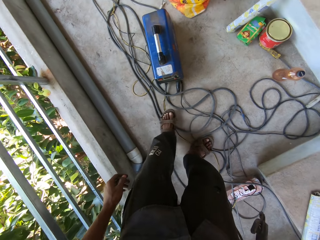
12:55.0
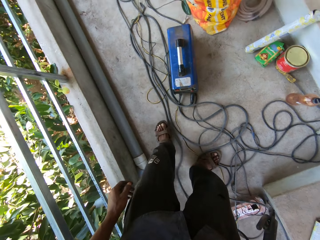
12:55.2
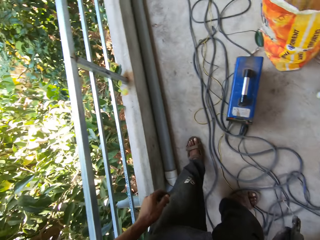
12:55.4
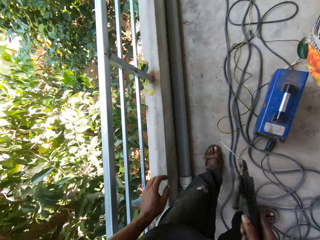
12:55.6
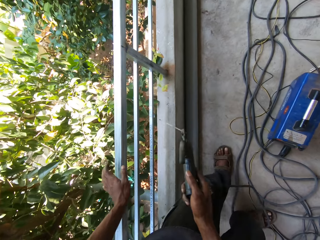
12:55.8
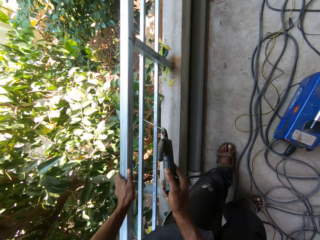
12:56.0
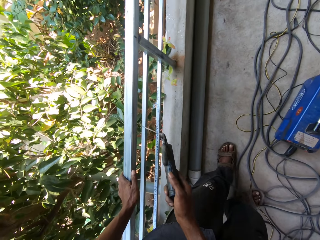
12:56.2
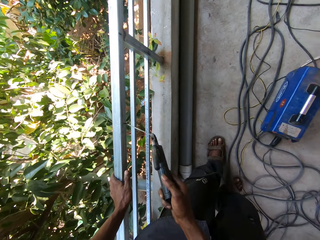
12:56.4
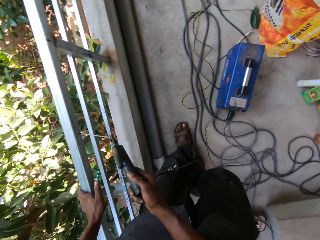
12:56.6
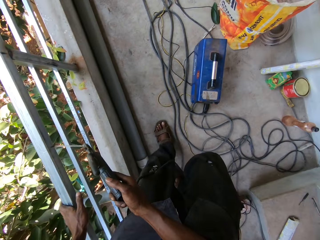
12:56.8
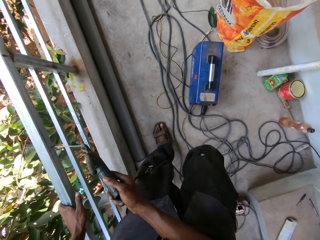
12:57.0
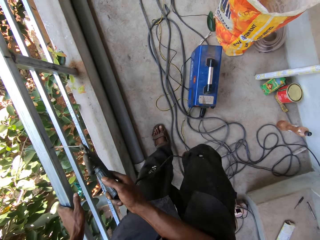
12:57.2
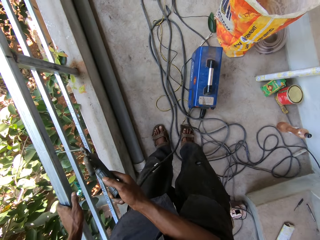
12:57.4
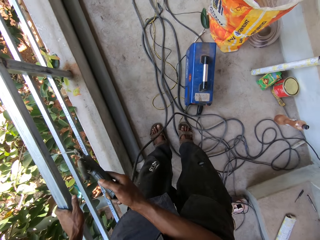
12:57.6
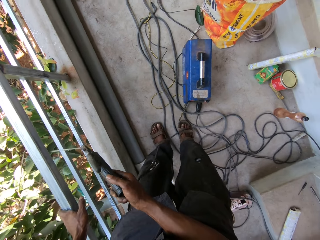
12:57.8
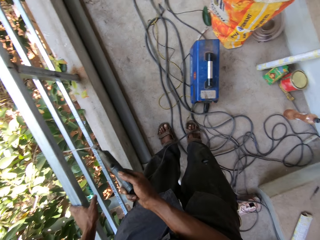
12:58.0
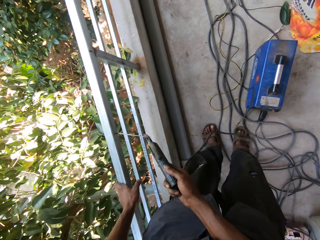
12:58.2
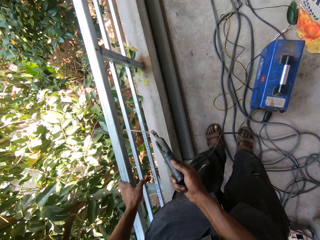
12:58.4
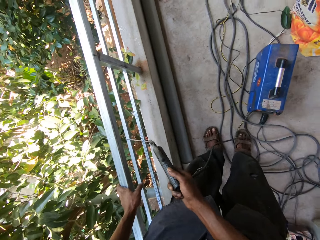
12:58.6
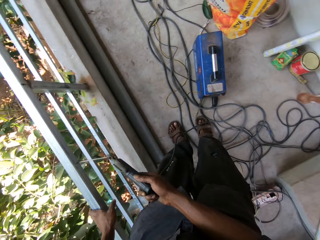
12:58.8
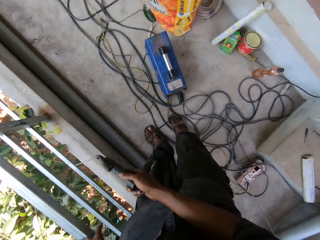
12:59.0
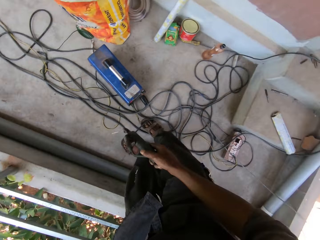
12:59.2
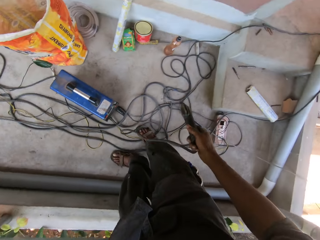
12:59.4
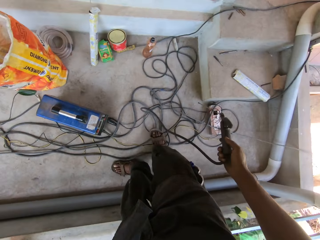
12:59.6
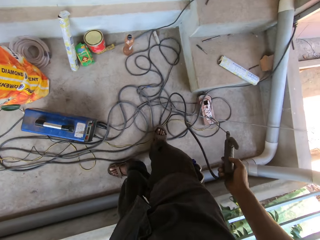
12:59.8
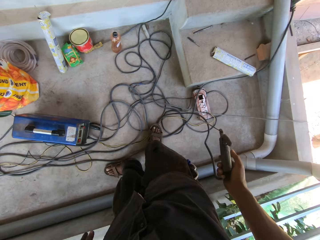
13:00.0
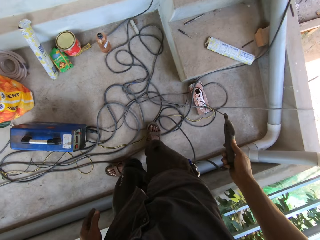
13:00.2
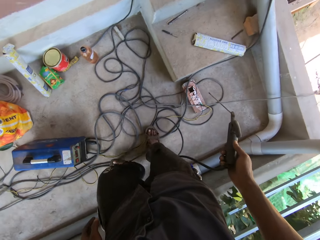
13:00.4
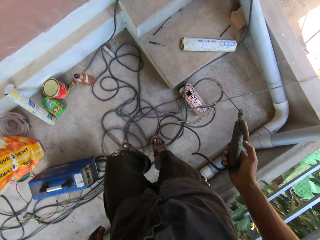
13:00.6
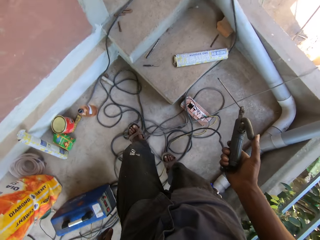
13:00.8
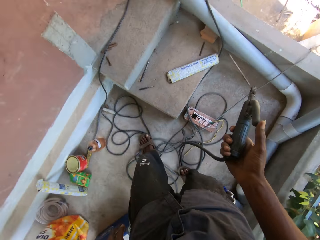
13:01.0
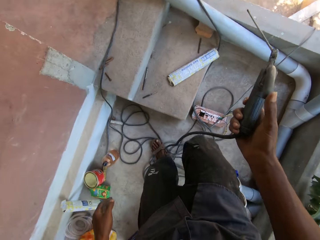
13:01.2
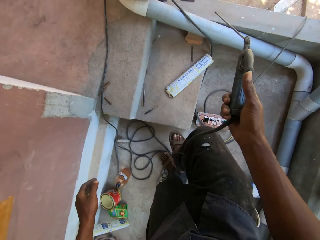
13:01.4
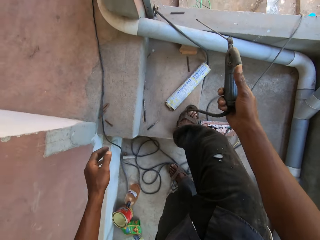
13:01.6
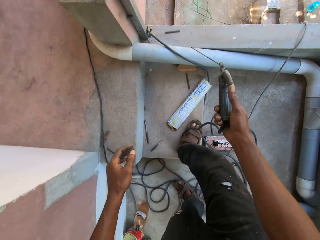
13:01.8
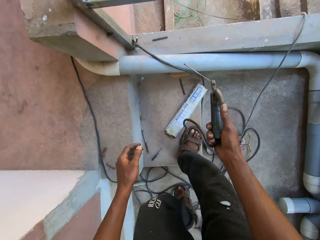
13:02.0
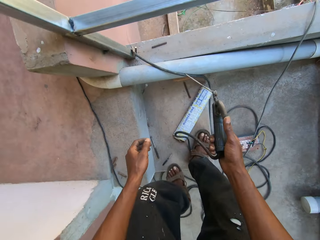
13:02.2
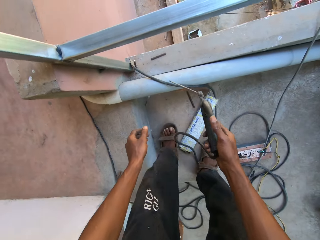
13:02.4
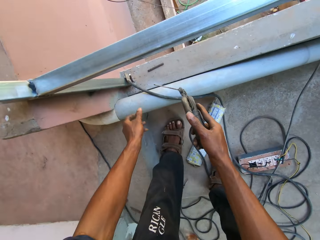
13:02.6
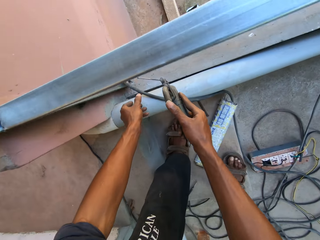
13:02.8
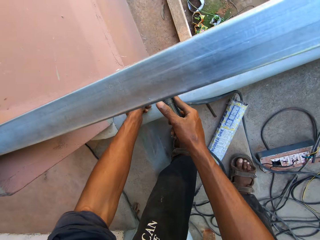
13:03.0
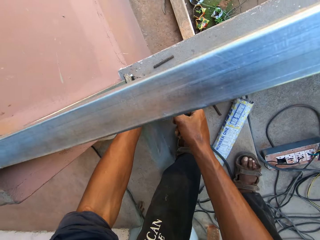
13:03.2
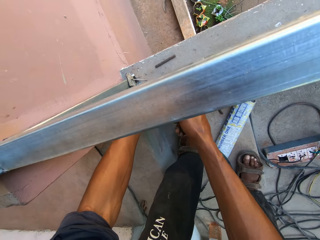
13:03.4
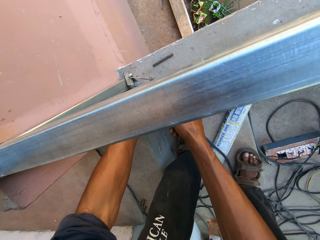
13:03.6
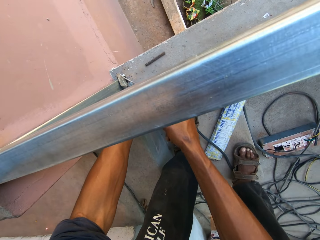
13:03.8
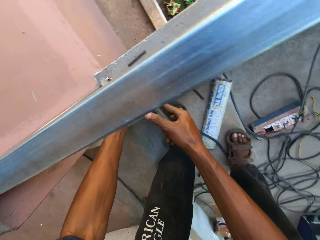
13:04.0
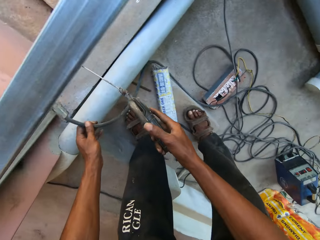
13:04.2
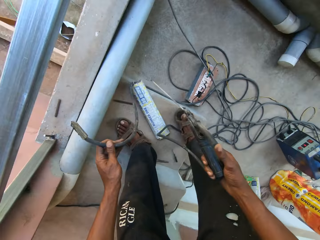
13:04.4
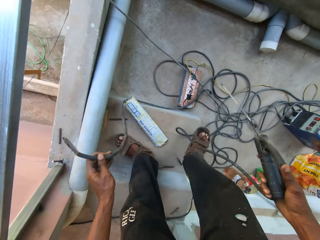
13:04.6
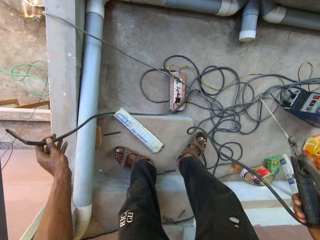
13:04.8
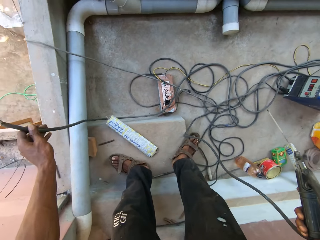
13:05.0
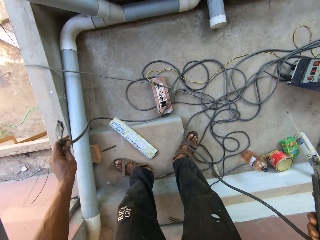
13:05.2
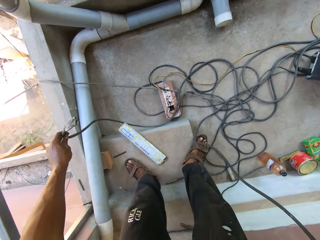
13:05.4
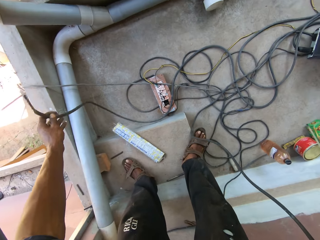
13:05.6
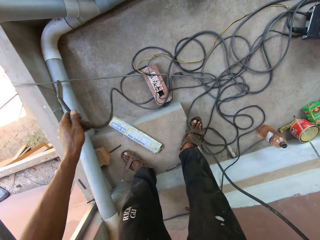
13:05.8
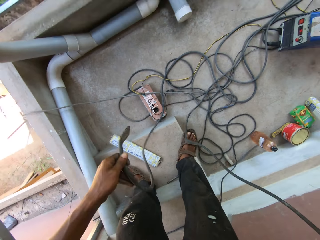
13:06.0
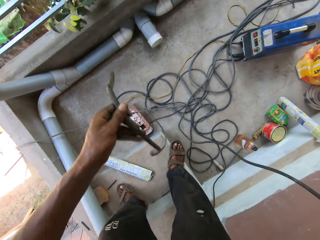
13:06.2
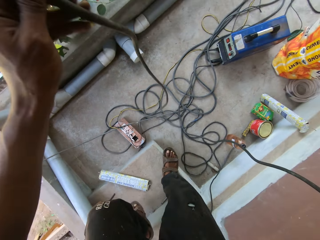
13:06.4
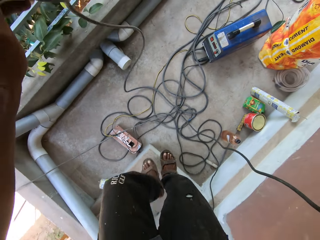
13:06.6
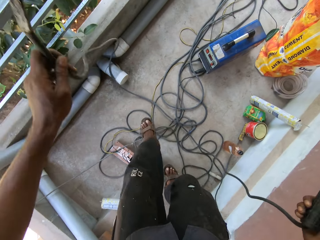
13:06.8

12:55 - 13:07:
The camera wearer holds the metal frame with his left hand. He taps the metal frame with the welding torch in his right hand. He looks around. He holds the cable on the floor with his left hand. He taps the metal frame with the welding torch in his right hand. He picks up the cable.

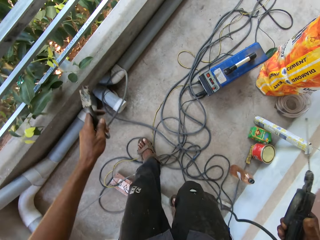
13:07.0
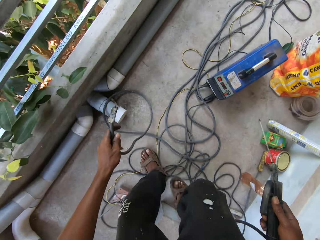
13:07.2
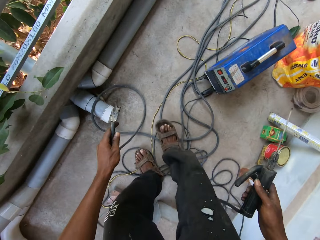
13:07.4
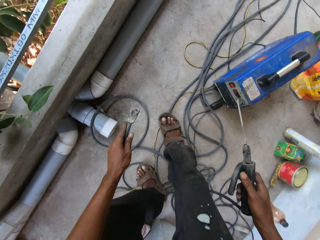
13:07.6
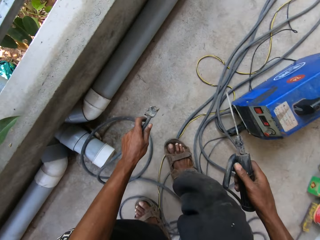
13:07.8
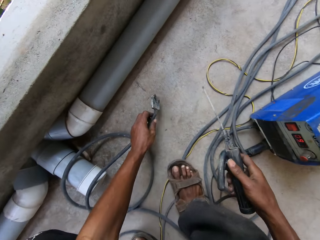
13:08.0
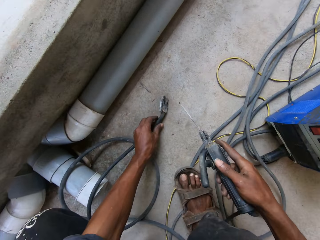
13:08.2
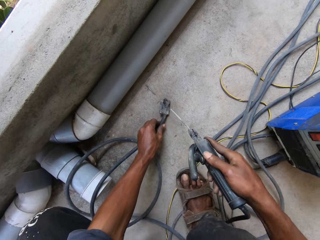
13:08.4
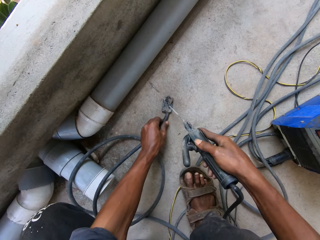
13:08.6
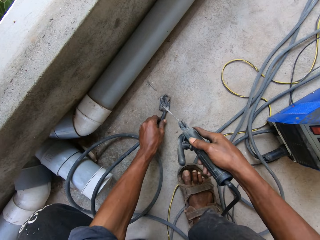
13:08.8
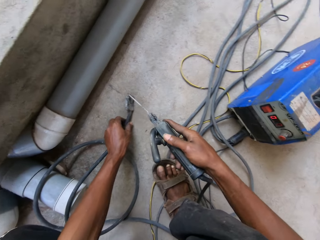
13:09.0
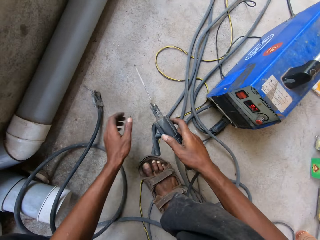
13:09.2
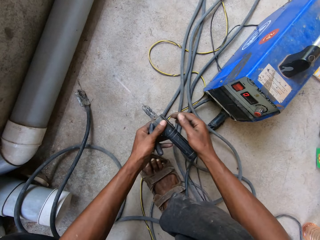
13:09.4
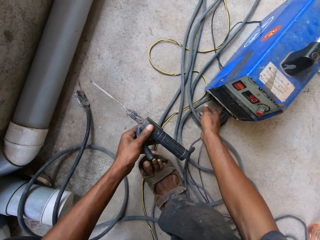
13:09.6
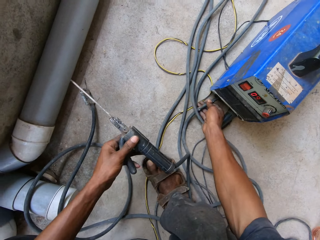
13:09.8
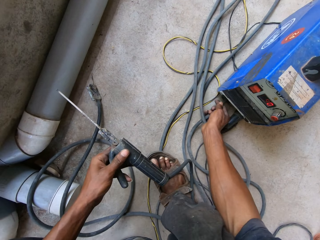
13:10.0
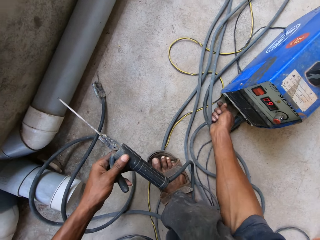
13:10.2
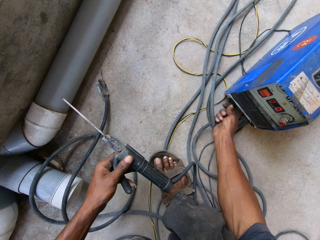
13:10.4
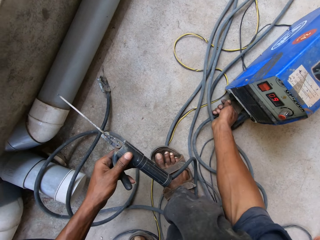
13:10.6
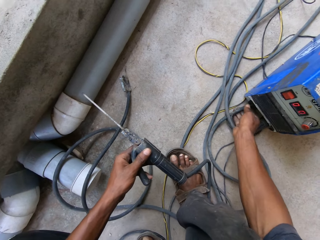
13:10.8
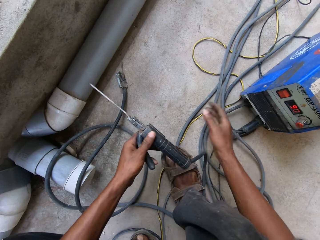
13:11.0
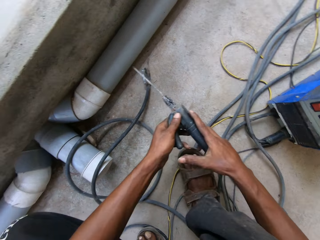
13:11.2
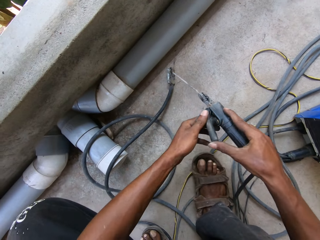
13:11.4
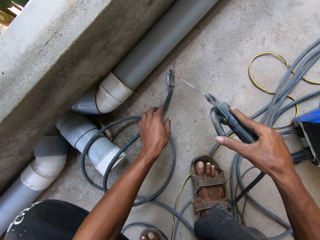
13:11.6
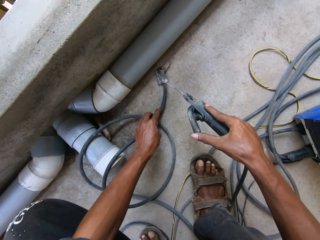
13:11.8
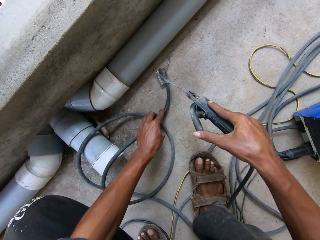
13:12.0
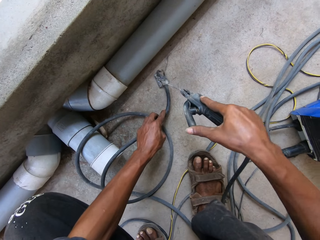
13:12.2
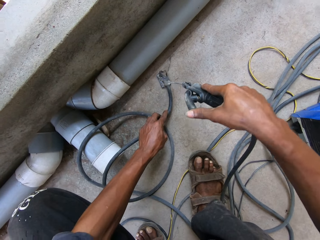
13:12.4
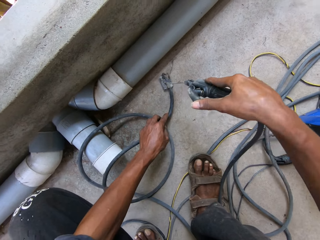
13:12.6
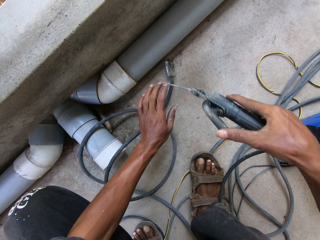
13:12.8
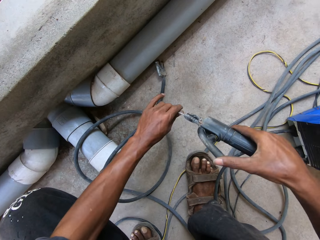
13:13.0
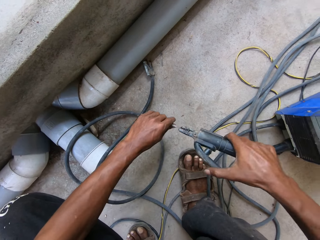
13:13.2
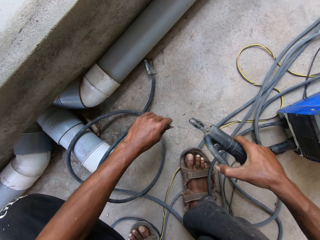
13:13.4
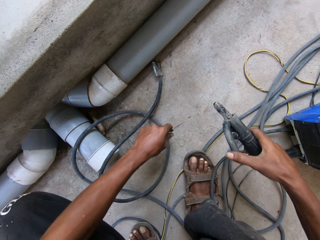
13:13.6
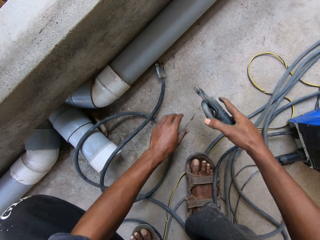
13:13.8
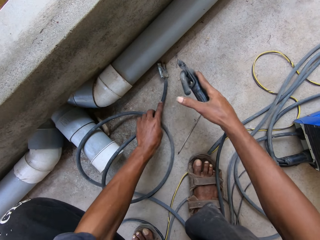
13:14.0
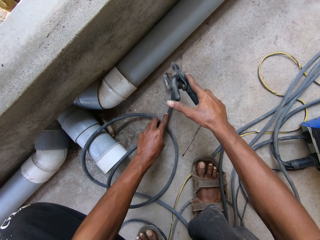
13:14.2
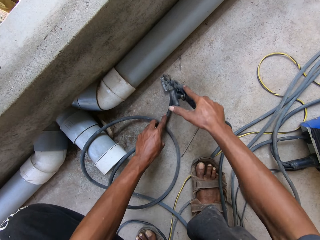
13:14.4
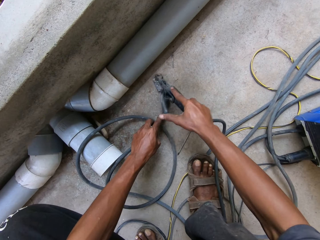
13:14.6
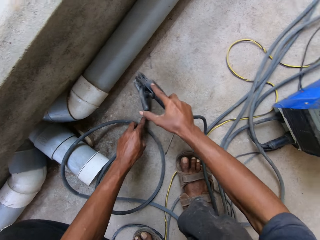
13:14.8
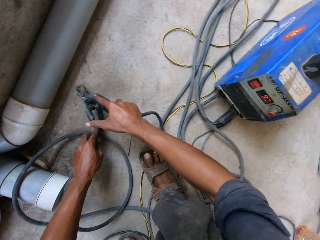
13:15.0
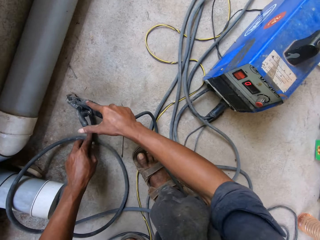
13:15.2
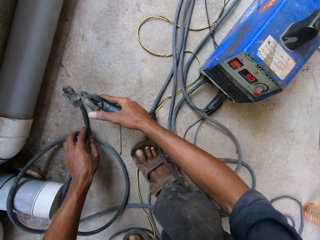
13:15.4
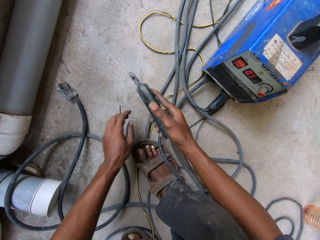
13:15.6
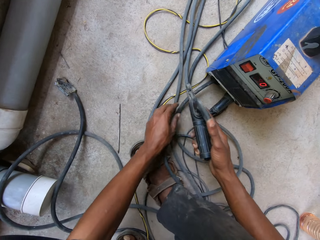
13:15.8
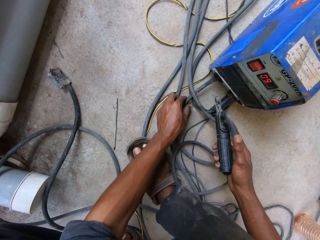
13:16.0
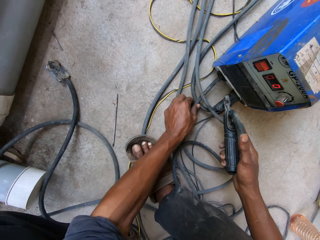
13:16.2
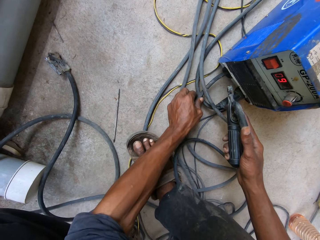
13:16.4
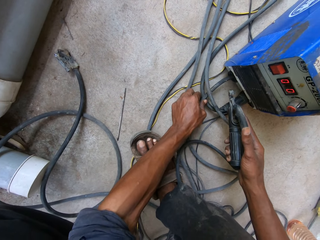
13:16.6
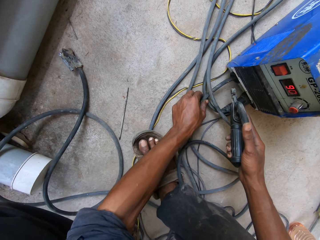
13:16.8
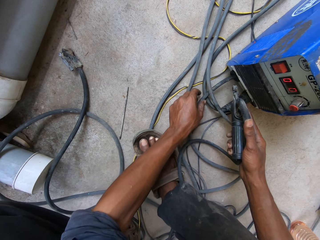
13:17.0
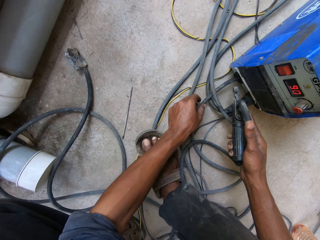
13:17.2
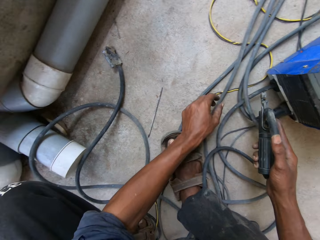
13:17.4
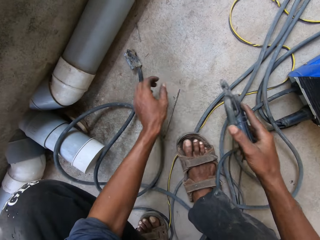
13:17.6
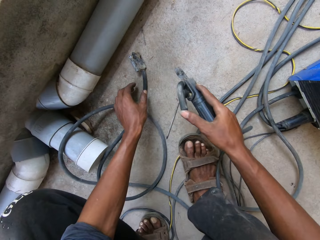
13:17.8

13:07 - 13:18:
The camera wearer walks around. He places the cable in his left hand on the floor. He taps the tip of the cable on the floor with the welding torch in his right hand. He removes his left hand from the cable on the floor. He passes the welding torch in his right hand to his left hand. He adjusts the cable on the welding machine with his right hand. He passes the welding torch in his left hand to his right hand. He taps the tip of the cable on the floor with the welding torch in his right hand. He holds the cable on the floor with his left hand. He removes the rod on the welding torch in his right hand with his left hand. He drops the rod in his left hand on the floor. He holds the cable on the floor with his left hand. He taps the tip of the cable on the floor with the welding torch in his right hand. He adjusts the cable on the welding machine with his left hand.
